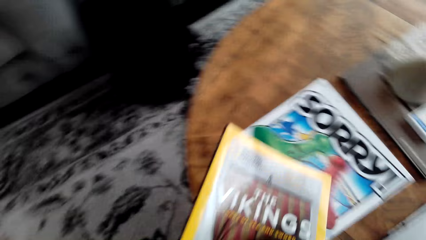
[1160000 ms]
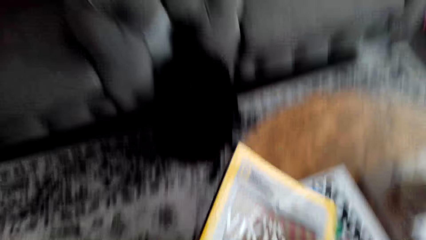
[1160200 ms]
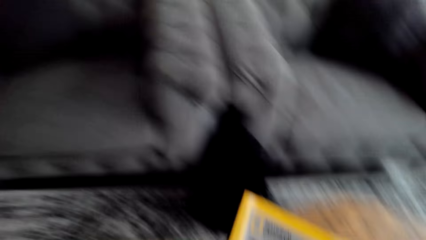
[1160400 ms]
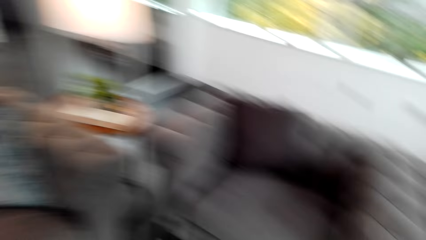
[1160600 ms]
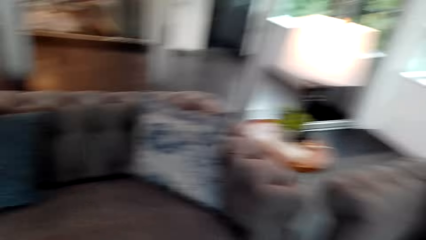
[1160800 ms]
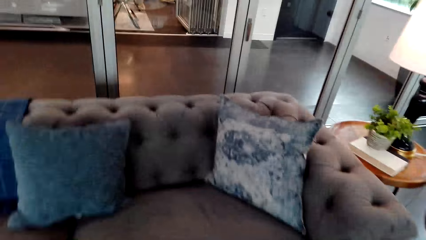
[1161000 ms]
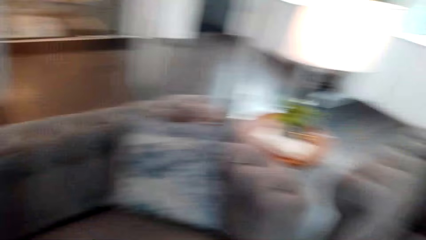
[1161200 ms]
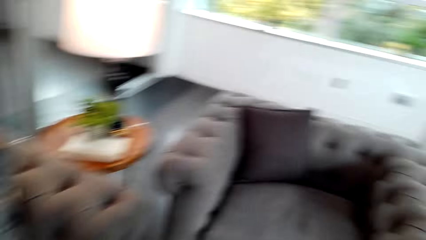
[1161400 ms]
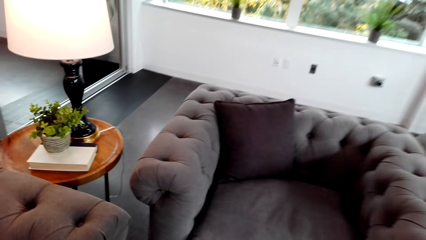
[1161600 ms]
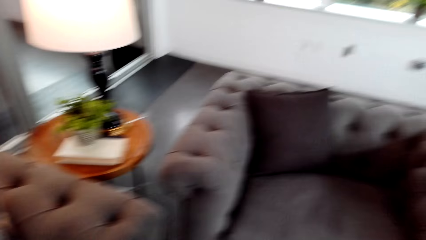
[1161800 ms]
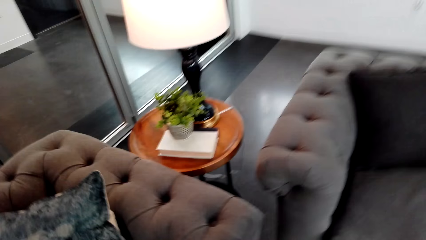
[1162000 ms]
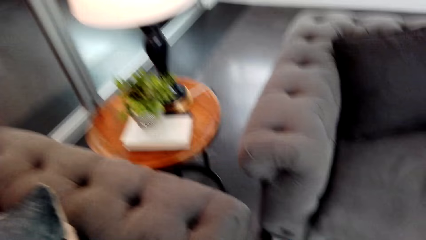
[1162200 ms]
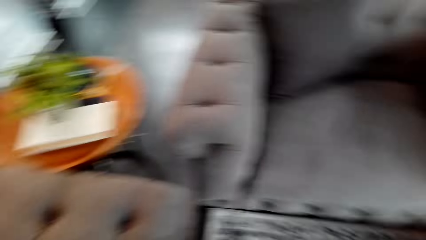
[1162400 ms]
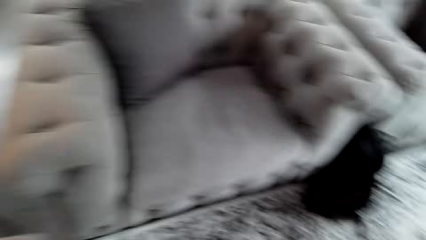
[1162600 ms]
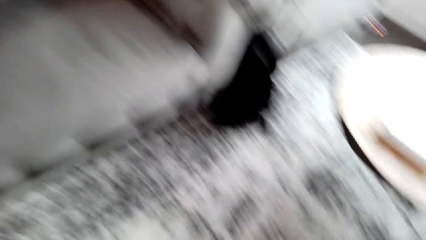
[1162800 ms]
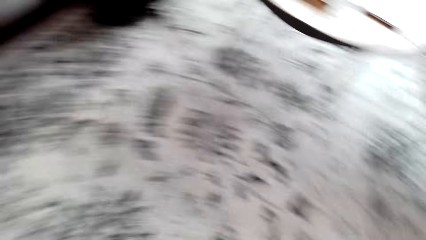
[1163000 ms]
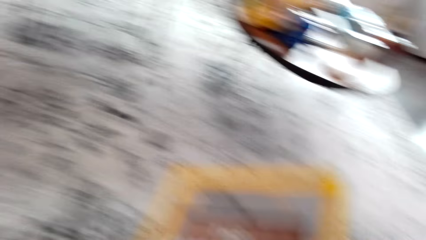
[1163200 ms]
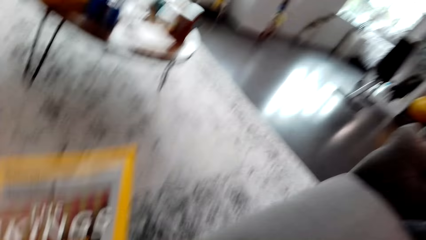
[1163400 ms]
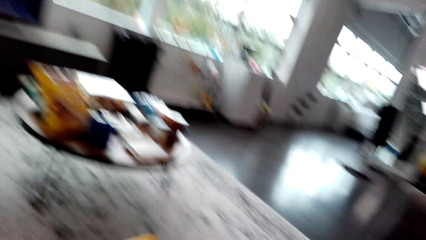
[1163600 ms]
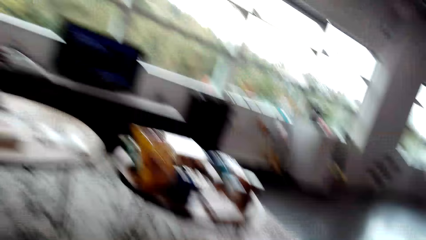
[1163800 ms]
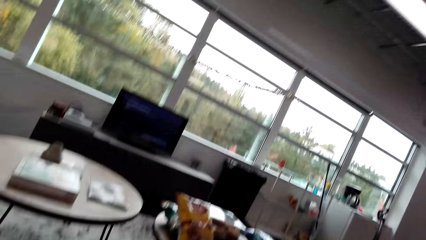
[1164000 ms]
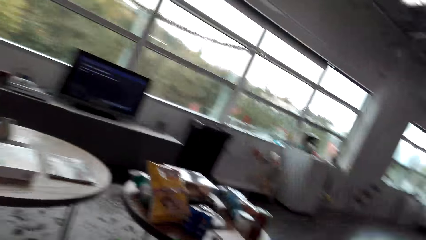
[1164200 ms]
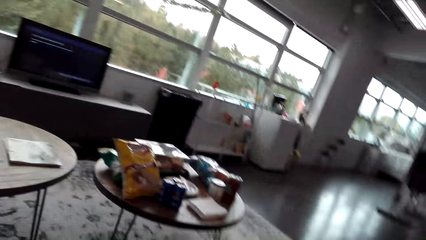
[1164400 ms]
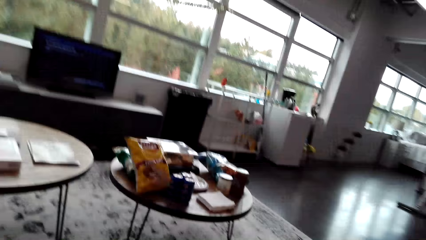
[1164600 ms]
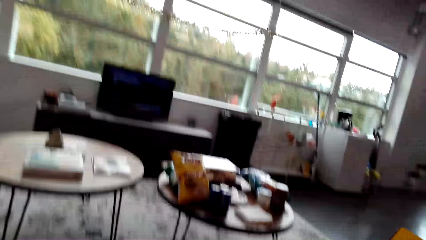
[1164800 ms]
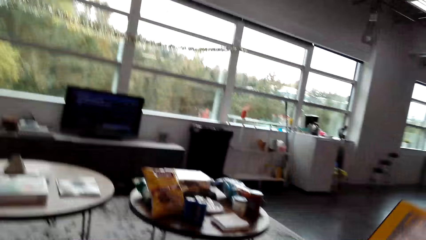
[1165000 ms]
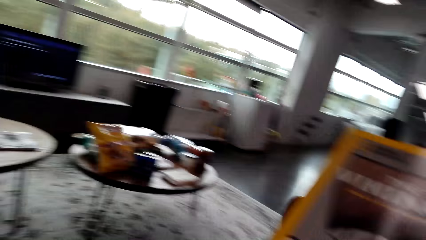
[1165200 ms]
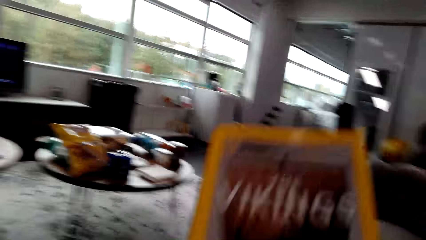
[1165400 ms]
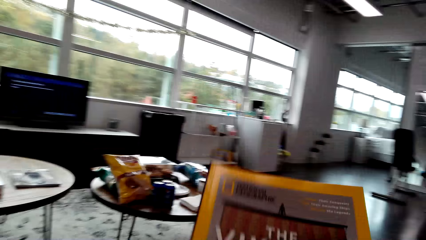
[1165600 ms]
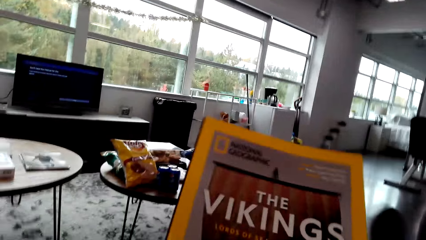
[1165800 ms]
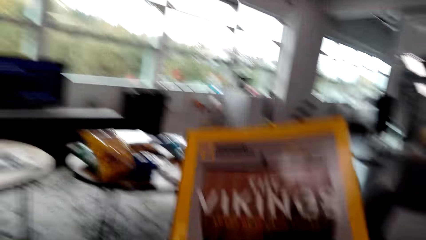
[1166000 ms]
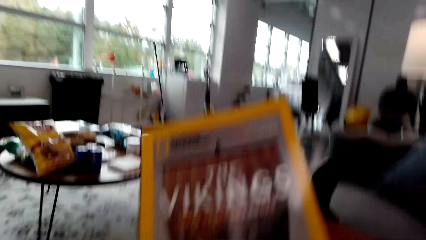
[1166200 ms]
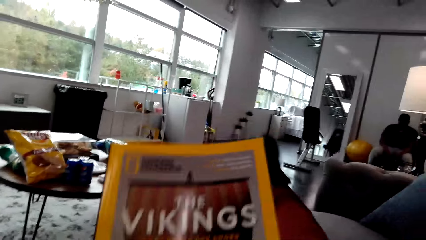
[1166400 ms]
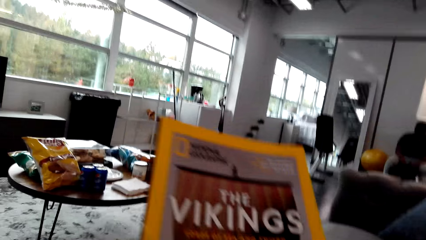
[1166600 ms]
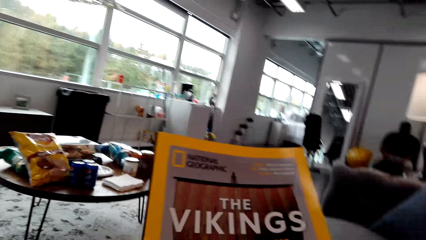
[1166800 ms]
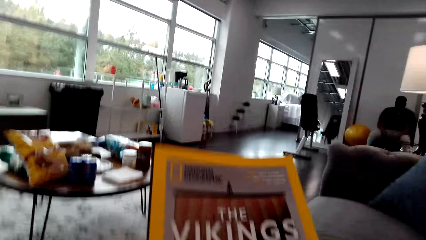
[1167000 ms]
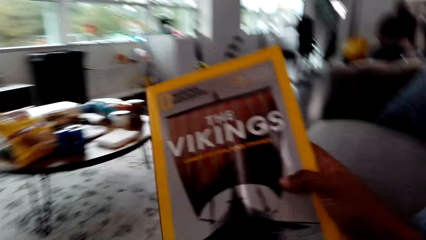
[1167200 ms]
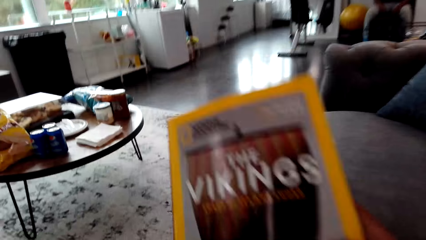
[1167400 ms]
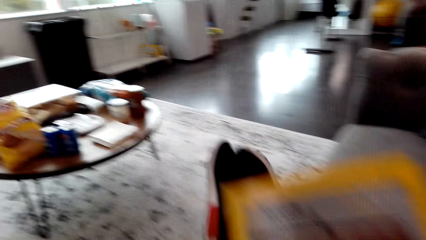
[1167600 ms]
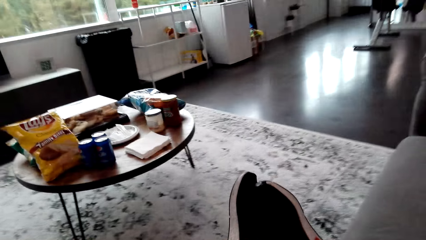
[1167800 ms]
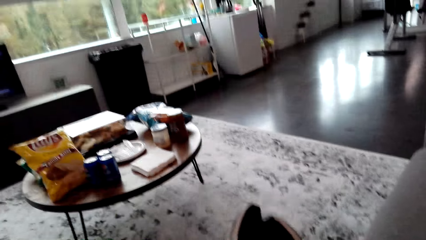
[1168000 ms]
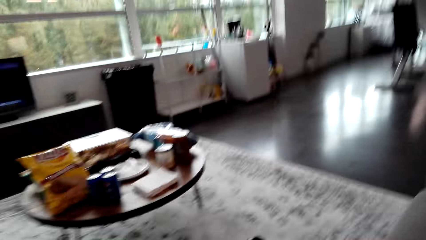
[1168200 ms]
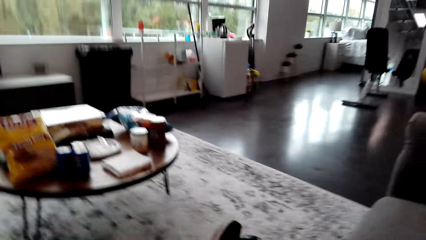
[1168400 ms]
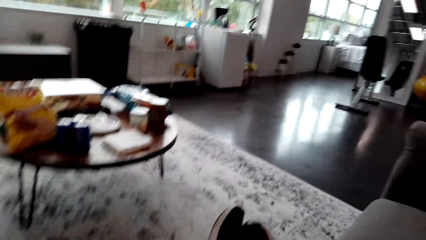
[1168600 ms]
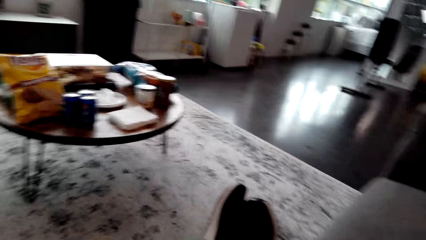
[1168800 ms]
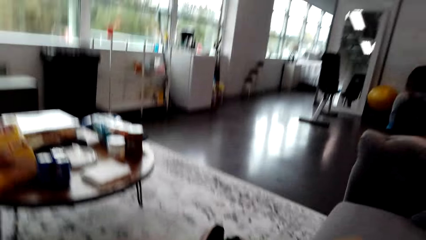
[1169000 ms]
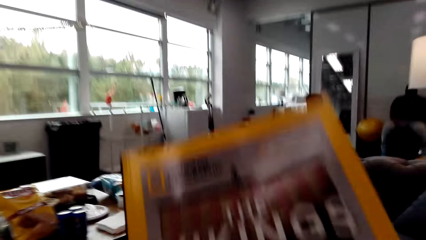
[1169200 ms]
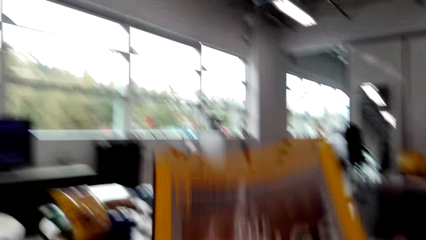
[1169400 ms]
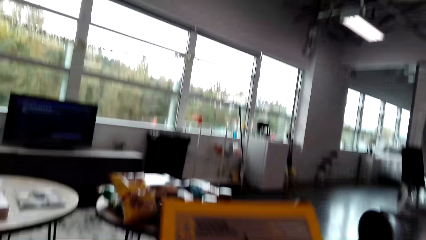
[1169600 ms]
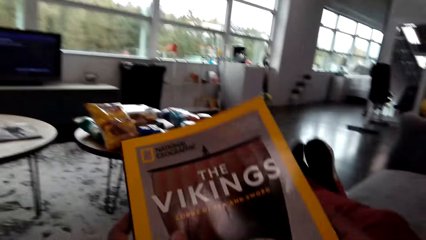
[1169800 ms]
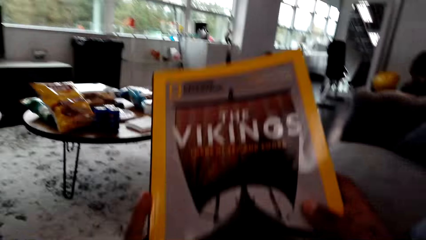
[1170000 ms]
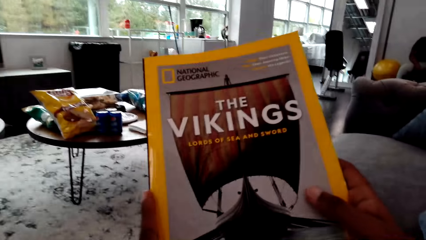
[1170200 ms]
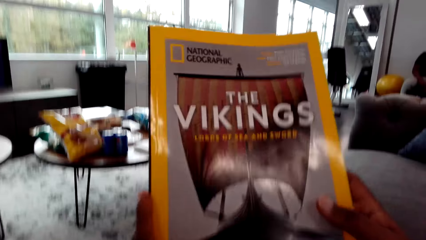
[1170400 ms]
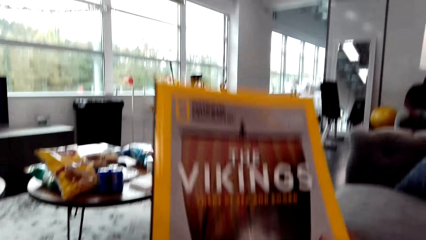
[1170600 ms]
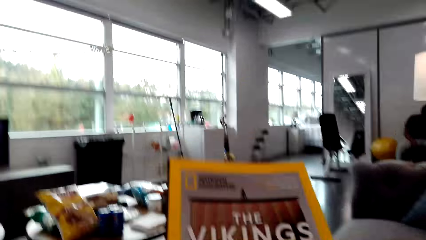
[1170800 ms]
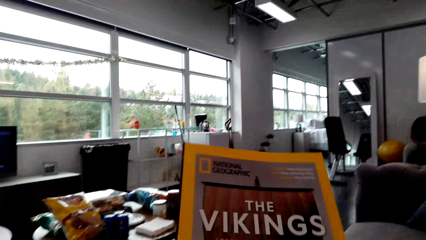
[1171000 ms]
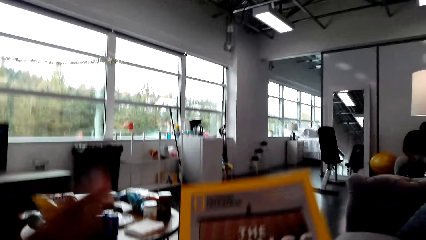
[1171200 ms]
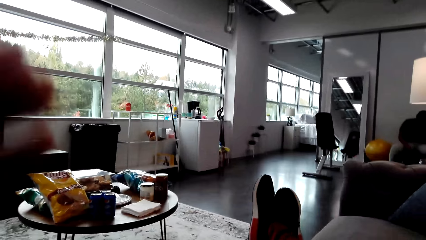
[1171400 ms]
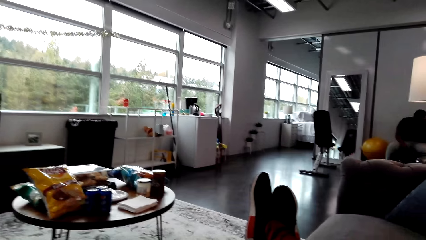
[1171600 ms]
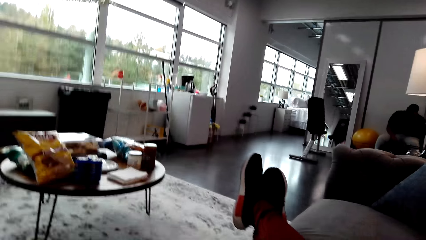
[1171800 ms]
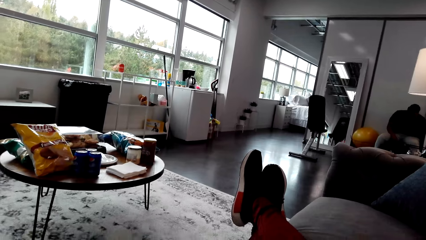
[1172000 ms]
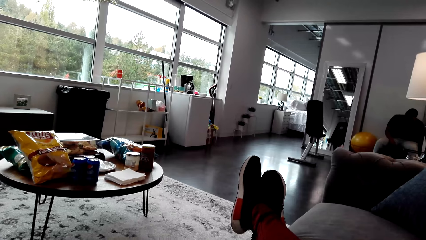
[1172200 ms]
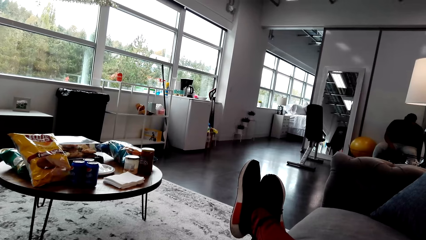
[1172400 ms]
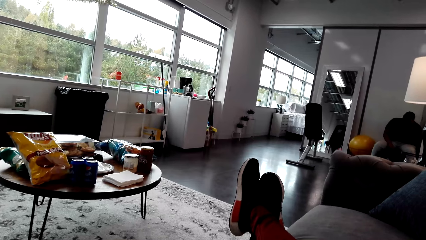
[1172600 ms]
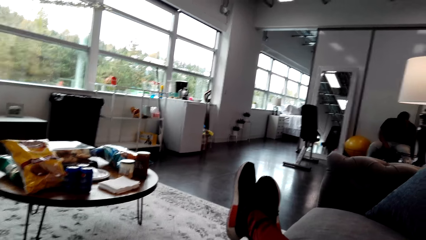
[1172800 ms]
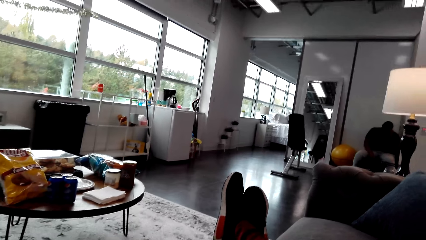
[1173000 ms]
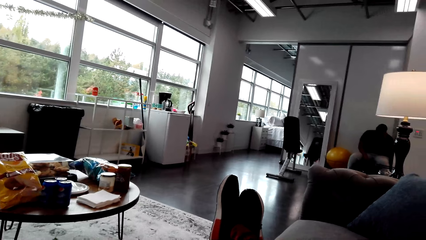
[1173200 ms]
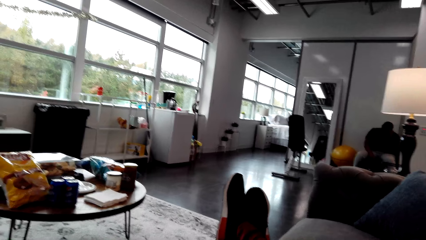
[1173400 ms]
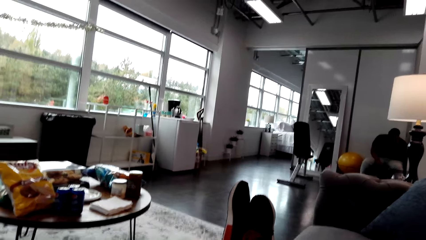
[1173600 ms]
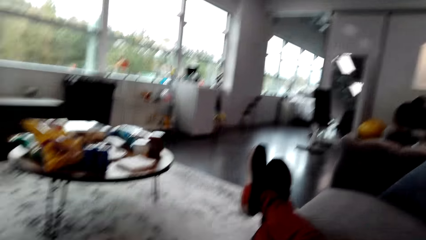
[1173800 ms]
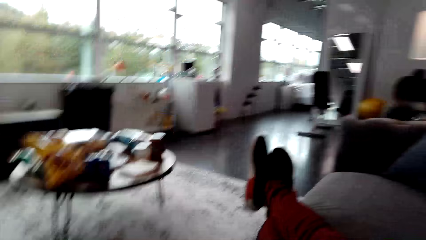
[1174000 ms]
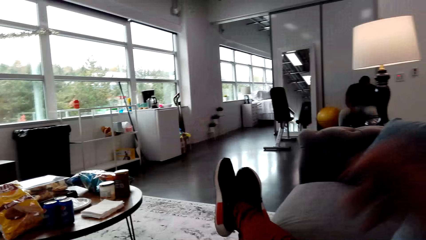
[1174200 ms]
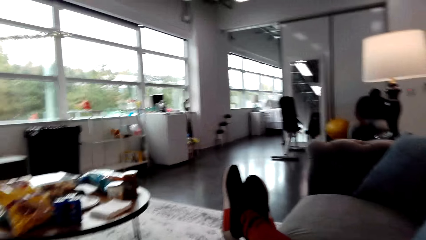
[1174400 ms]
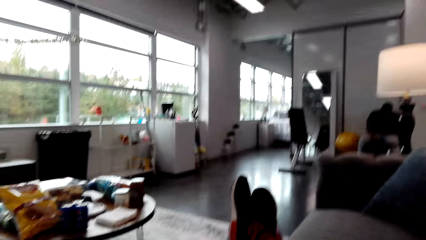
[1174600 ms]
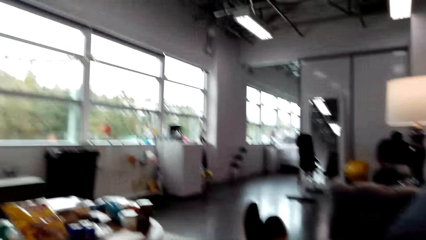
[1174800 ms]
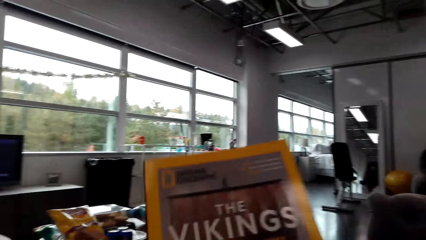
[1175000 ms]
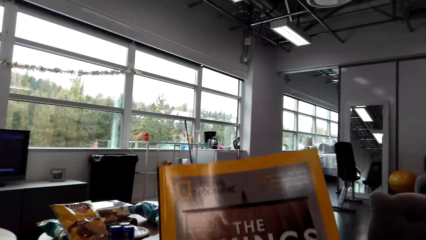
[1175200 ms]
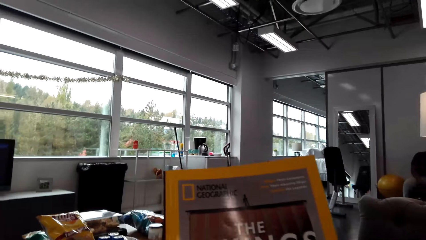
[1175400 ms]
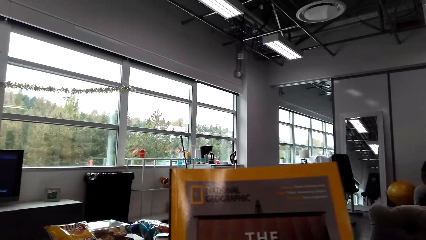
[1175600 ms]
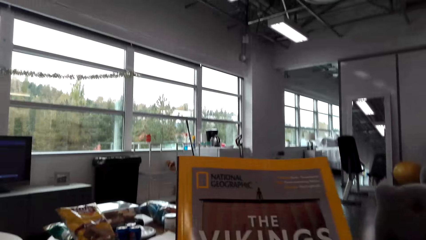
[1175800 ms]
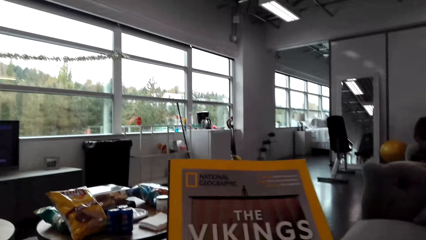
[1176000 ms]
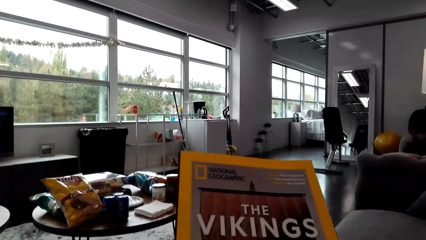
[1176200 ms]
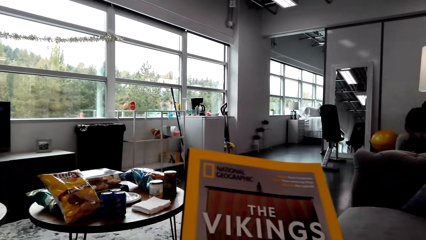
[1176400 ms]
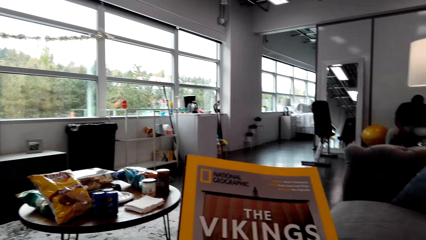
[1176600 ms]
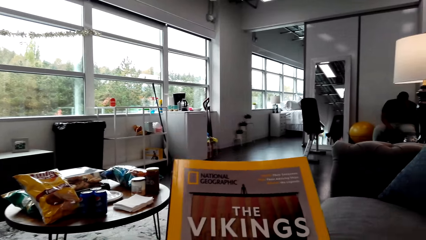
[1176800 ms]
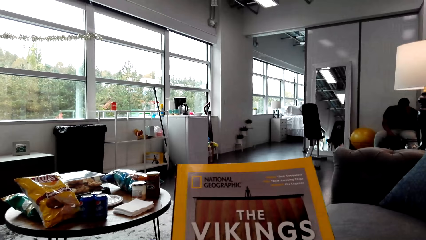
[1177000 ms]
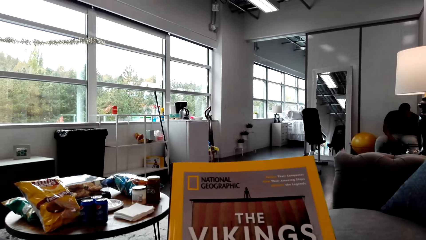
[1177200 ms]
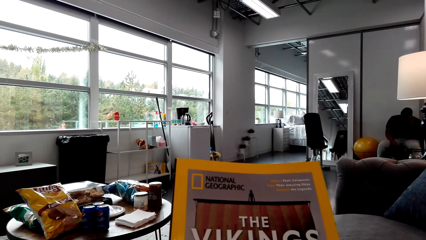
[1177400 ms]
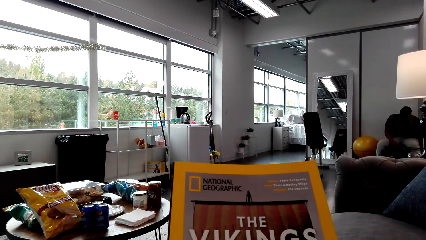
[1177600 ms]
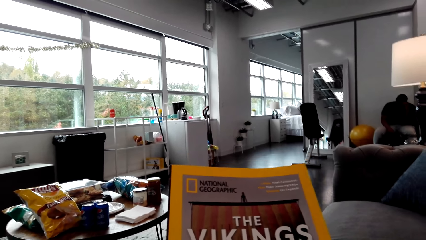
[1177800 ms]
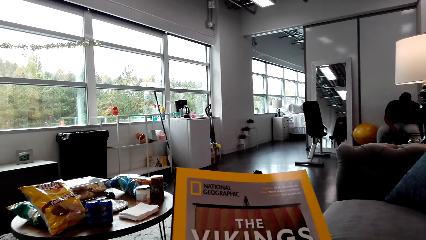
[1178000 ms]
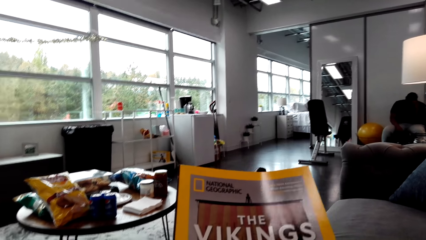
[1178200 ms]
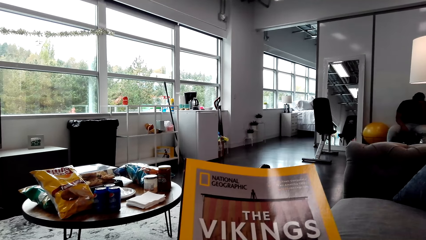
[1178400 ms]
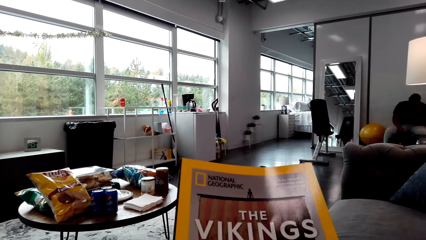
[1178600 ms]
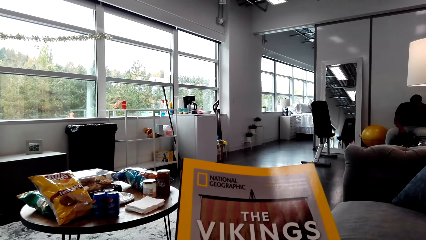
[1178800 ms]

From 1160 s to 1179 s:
The camera wearer walks around the apartment. They sit on the sofa or chair. They look around the apartment. They hold a book. They stare at the magazine. They stare at the window. They stare at the magazine.
